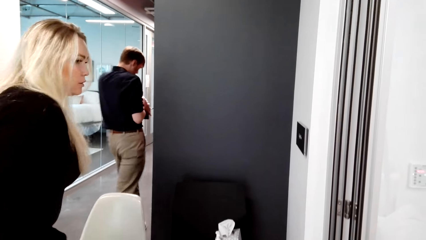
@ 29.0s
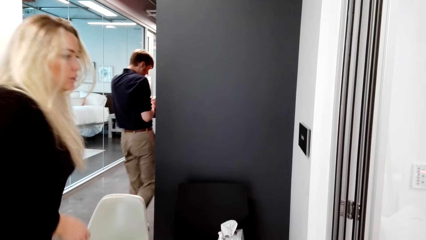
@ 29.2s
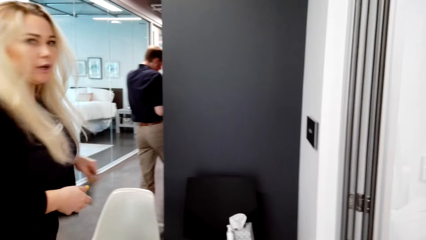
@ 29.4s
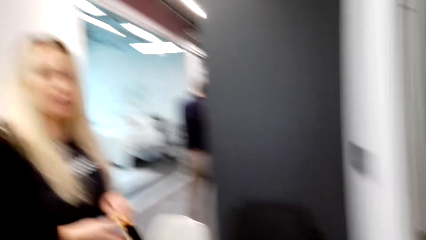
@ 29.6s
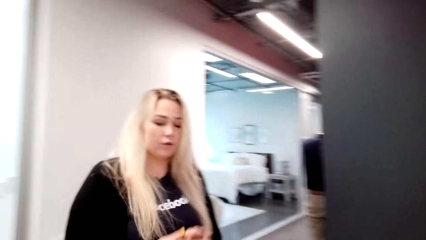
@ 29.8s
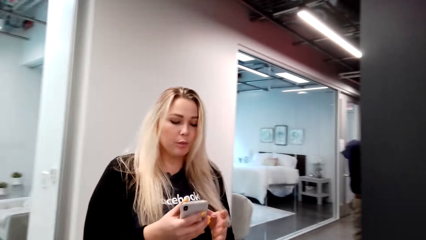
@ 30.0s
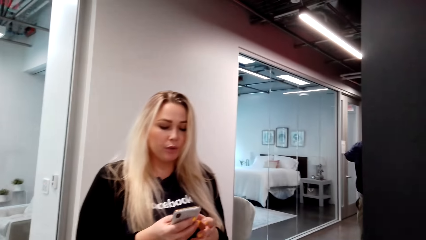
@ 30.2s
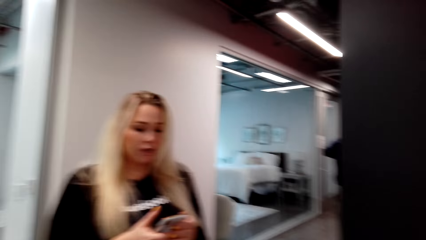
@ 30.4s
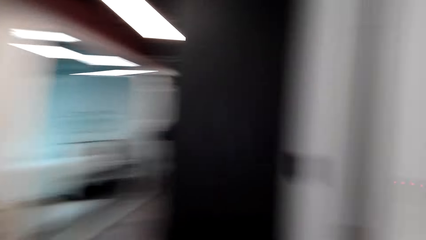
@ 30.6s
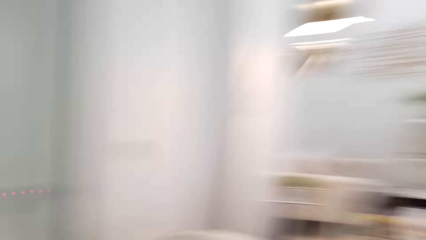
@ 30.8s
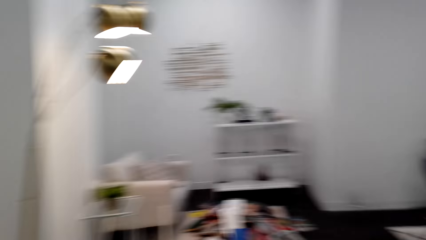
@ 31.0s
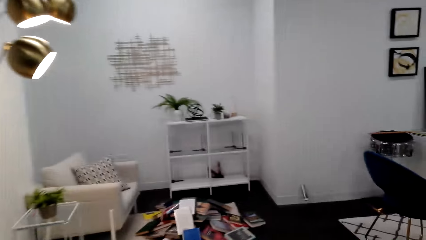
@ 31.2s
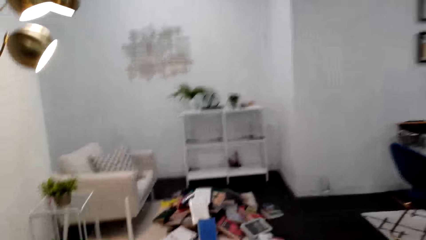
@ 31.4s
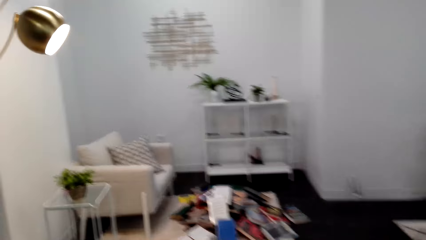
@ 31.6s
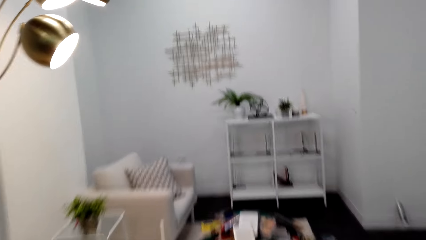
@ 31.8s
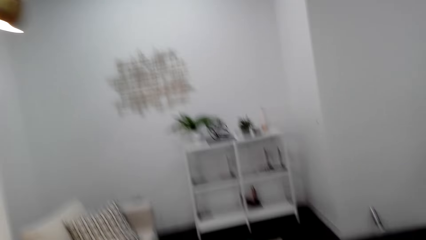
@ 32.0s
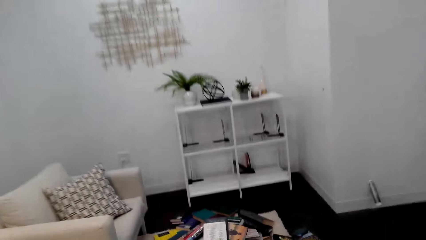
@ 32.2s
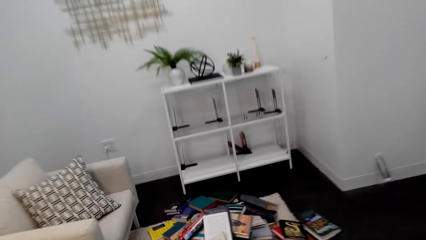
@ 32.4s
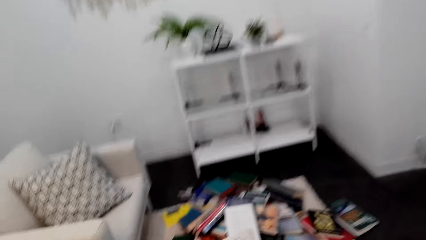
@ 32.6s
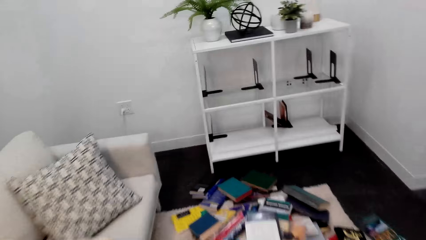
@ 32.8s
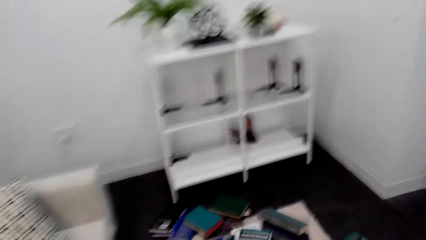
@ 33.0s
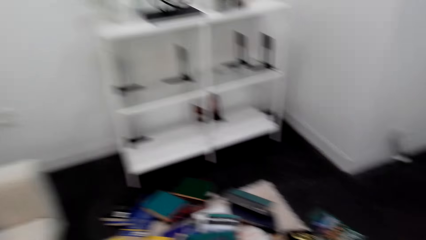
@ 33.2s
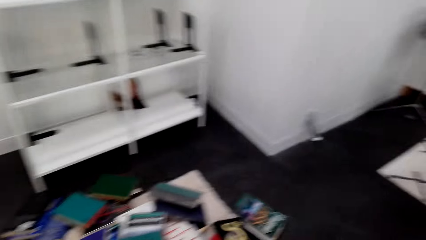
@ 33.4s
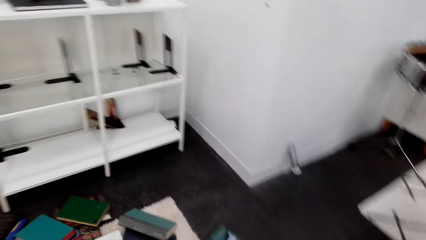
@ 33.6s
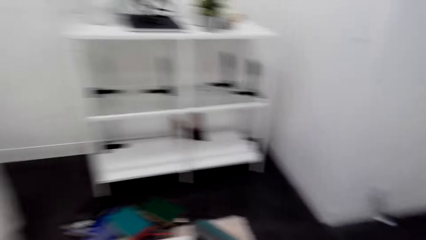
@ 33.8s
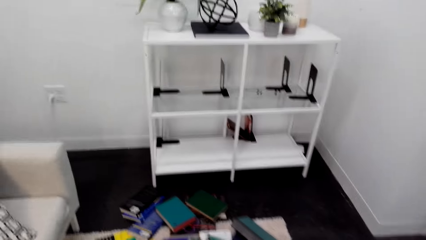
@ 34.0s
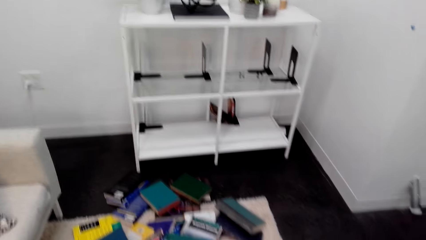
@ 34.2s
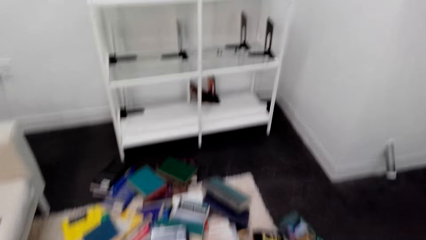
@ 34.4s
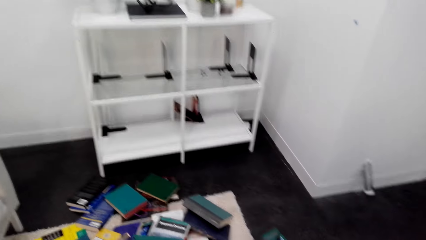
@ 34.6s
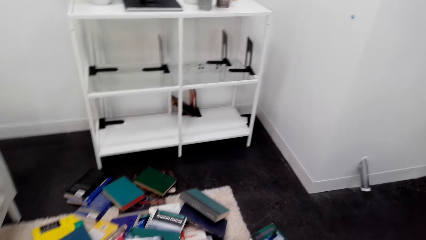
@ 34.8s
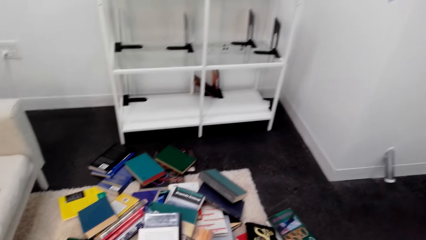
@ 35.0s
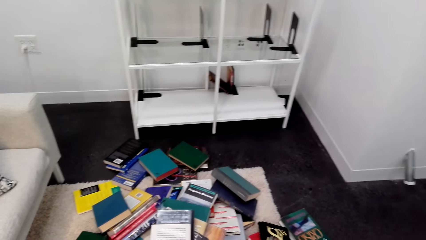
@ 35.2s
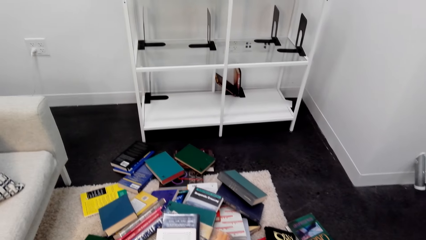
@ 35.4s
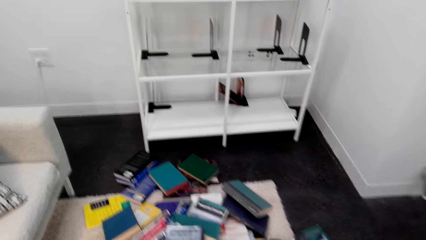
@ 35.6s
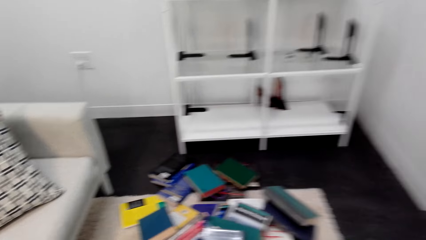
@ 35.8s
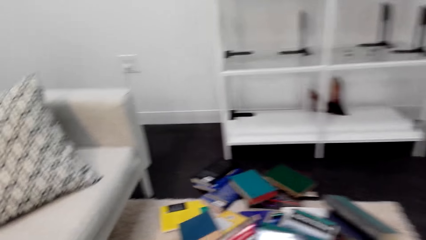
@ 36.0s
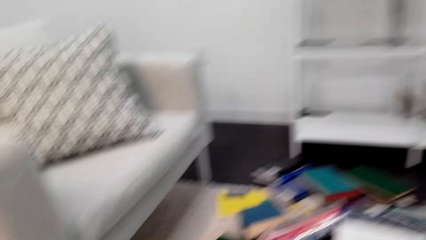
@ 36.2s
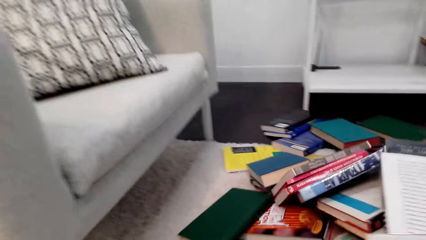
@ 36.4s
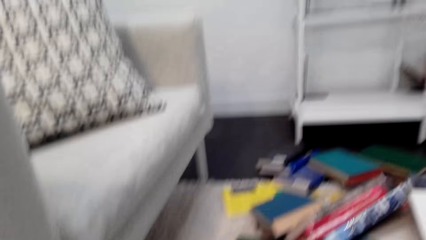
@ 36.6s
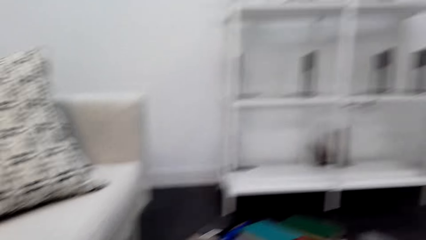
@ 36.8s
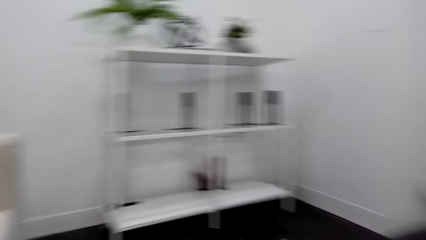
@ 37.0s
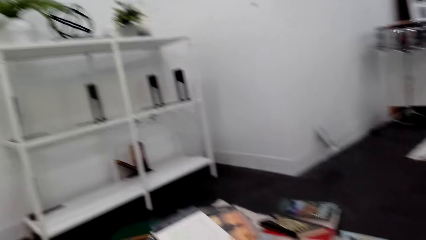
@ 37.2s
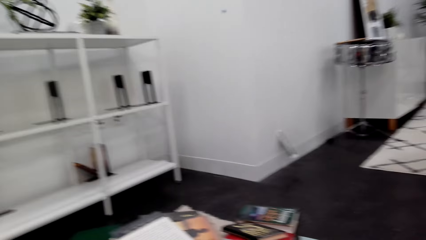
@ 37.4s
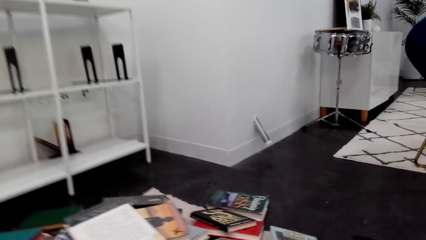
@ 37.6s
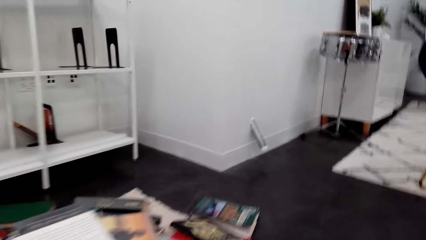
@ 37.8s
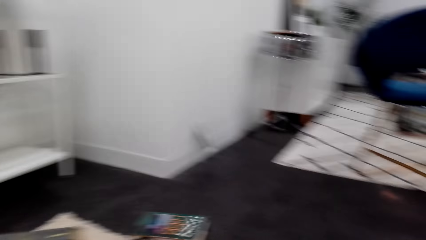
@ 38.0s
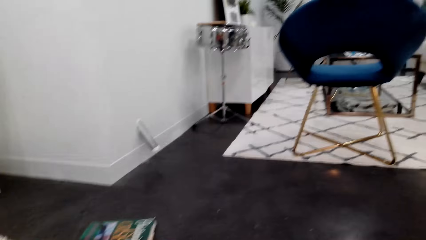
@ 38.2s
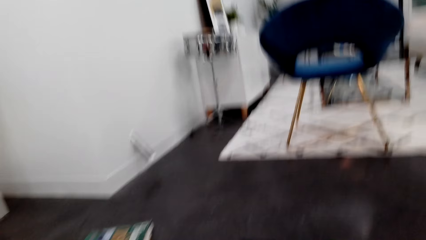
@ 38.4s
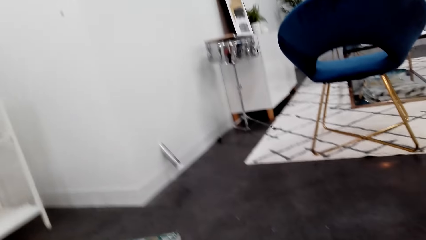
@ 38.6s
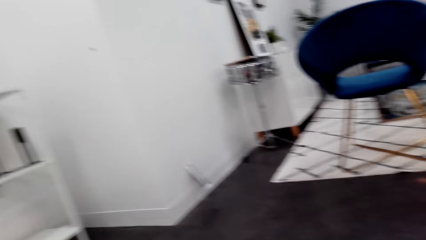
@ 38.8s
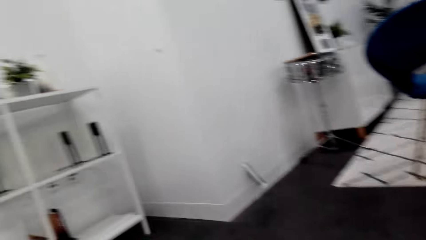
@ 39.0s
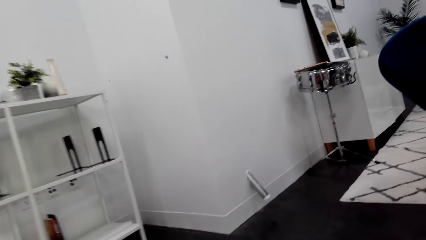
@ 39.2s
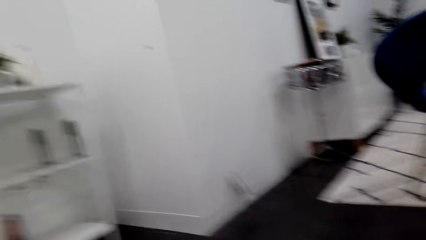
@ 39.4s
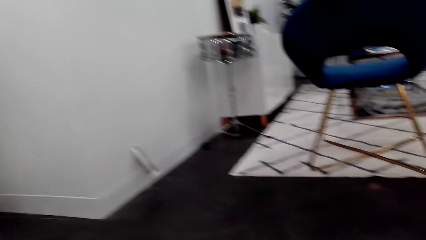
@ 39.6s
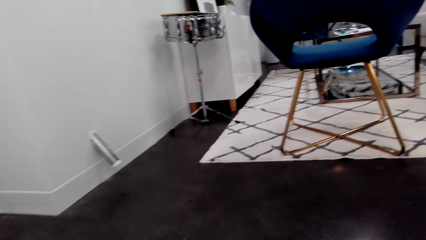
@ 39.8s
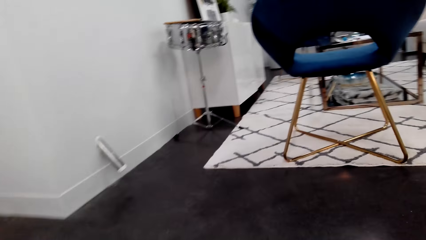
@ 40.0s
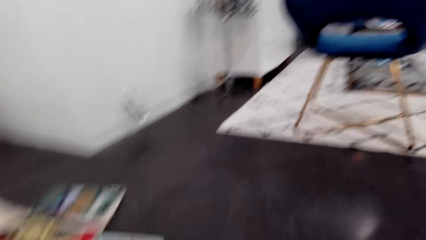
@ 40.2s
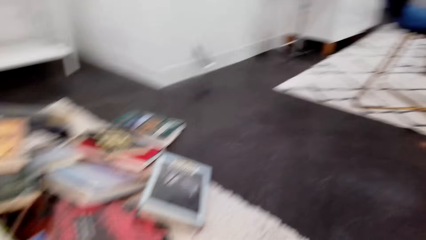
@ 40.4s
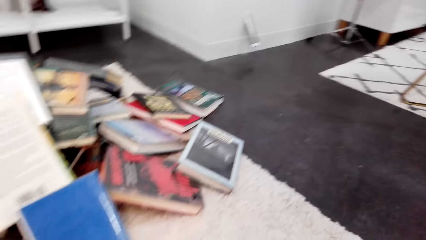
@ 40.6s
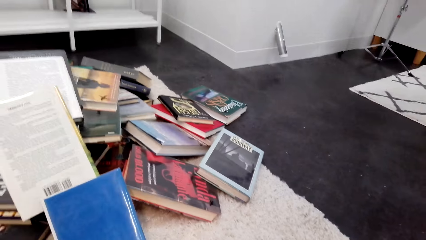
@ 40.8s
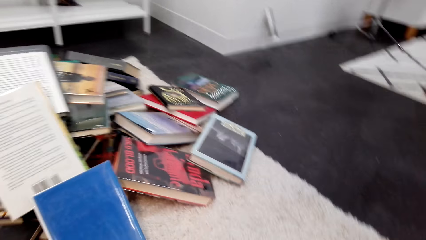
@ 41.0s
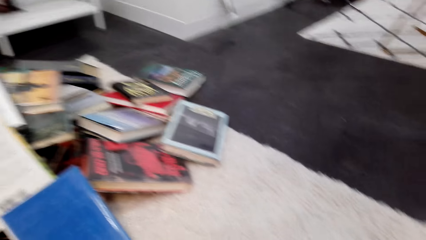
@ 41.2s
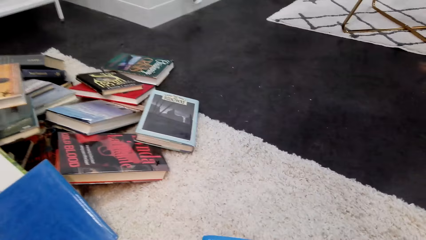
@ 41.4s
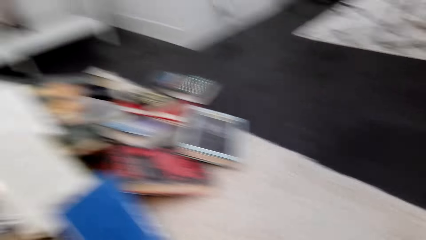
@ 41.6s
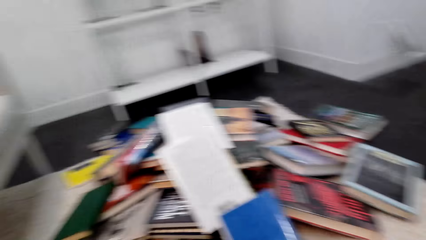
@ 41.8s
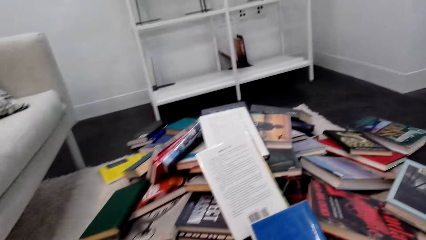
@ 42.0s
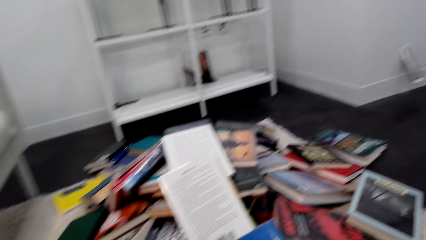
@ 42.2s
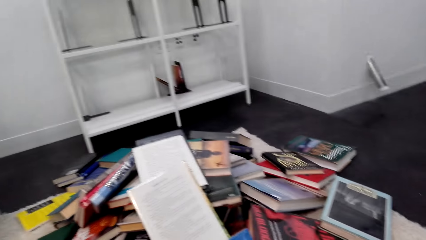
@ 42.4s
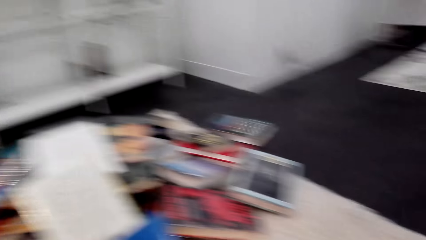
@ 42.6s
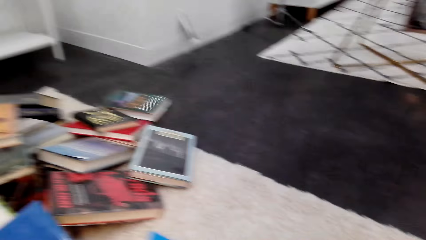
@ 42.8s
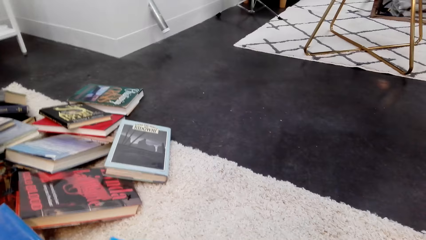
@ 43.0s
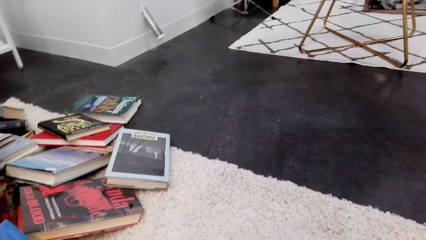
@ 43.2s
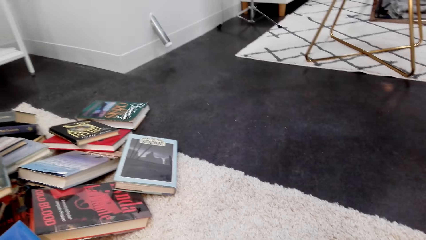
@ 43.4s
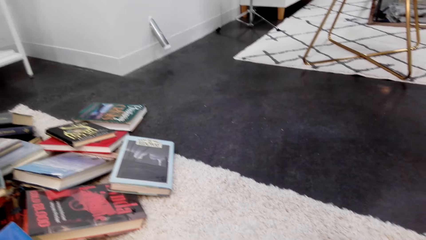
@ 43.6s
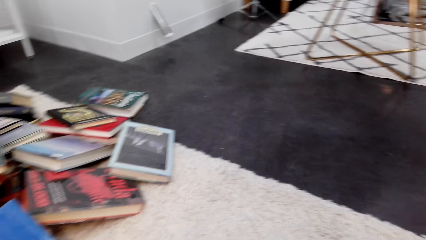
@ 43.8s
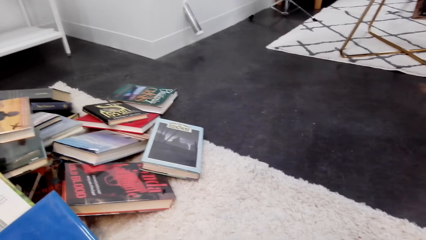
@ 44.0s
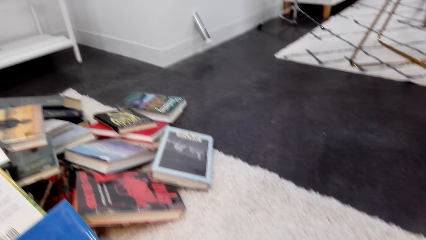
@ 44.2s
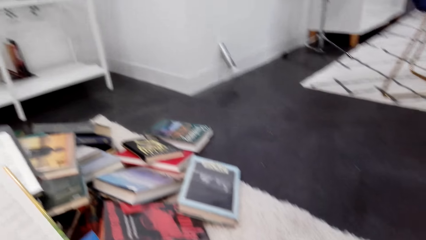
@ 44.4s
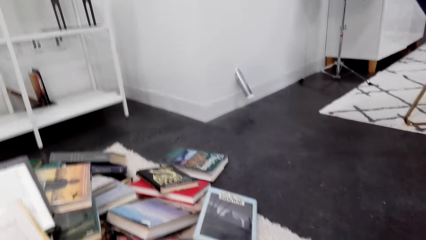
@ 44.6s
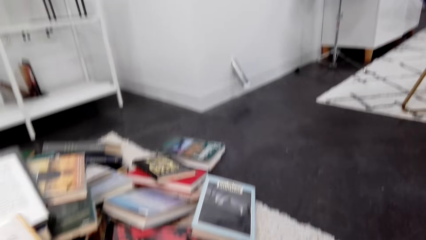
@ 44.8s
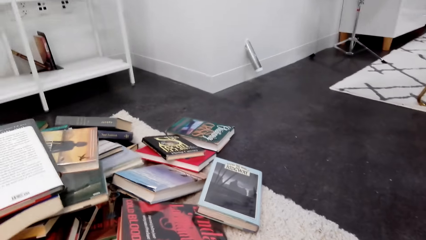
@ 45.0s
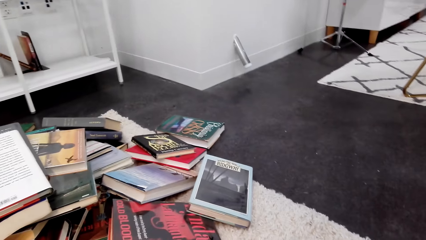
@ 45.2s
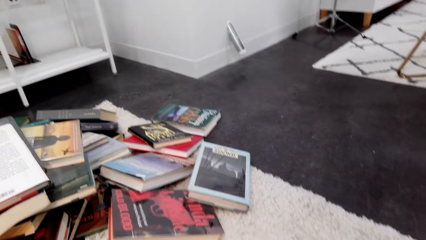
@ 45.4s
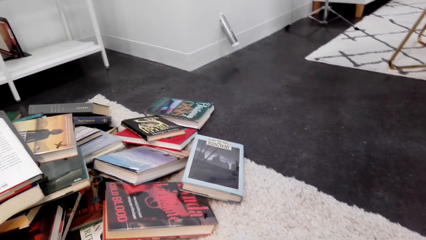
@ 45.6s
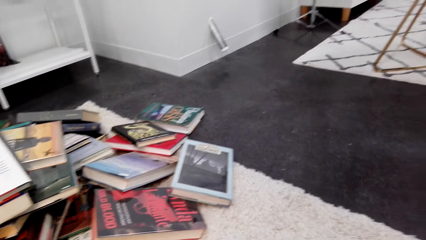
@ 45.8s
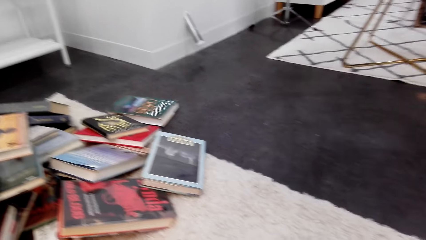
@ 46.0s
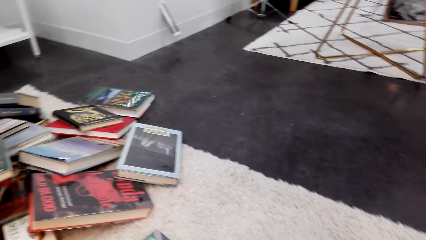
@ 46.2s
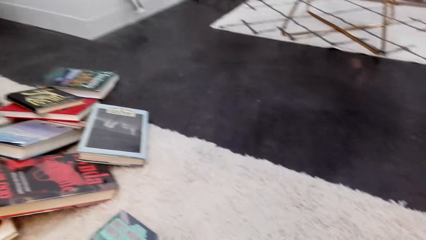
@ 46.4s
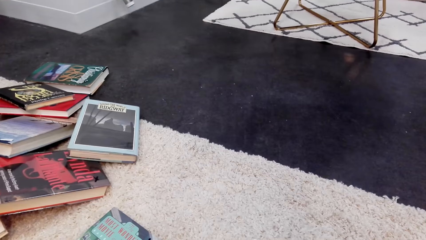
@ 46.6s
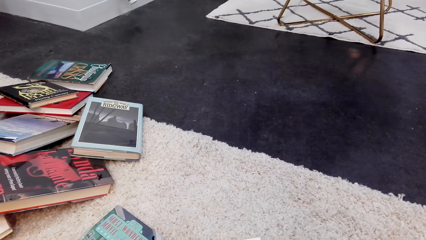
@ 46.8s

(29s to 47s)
A woman speaks. The woman uses a phone. The camera wearer looks right. They speak. They walk forward. They speak. Another woman speaks. The camera wearer speaks. They look around. They pick up a book from the floor.
